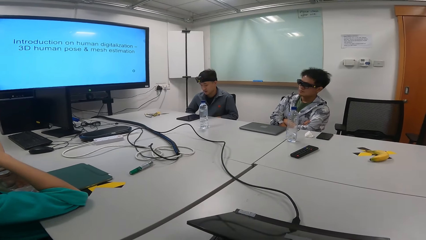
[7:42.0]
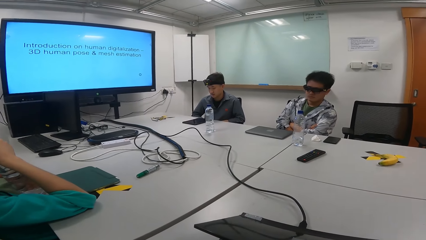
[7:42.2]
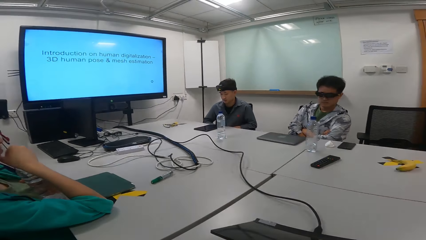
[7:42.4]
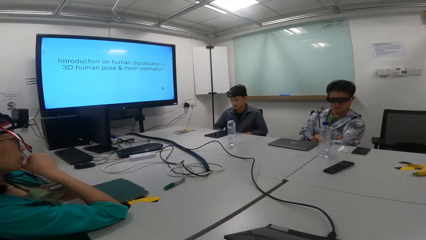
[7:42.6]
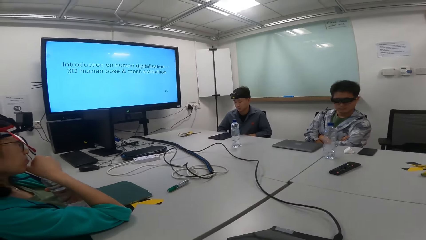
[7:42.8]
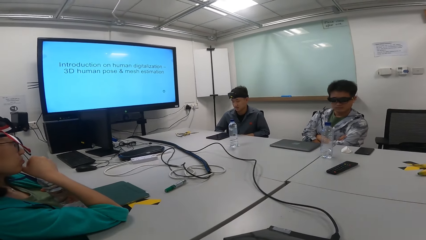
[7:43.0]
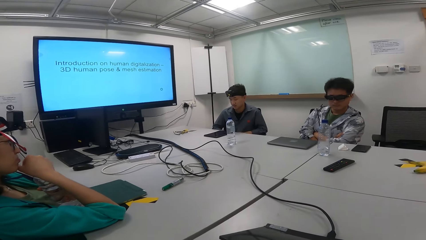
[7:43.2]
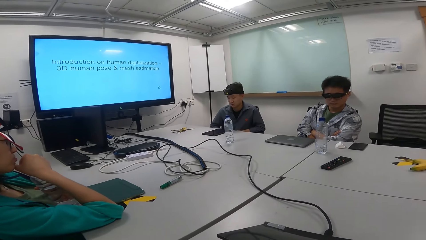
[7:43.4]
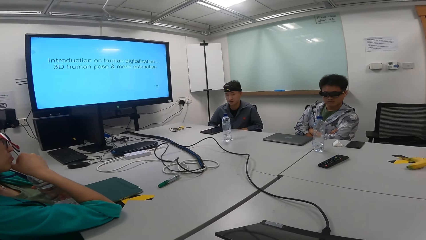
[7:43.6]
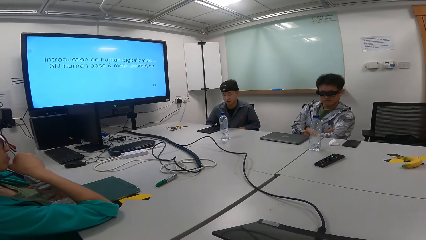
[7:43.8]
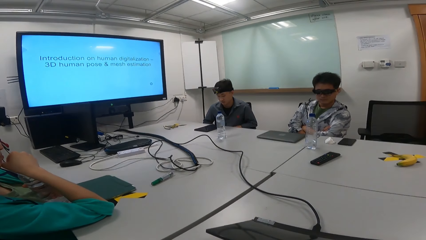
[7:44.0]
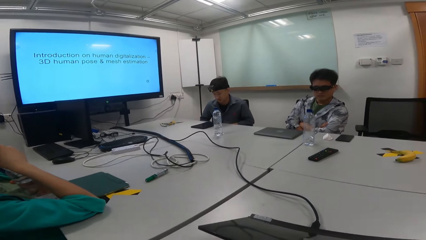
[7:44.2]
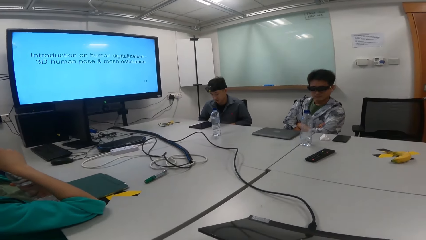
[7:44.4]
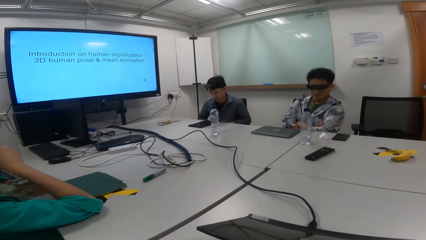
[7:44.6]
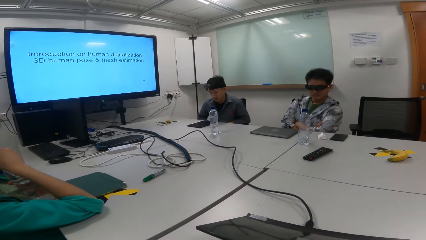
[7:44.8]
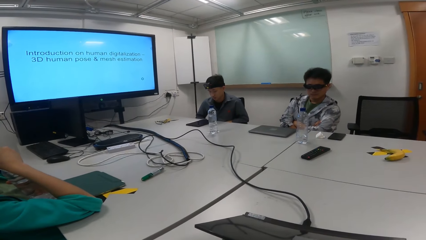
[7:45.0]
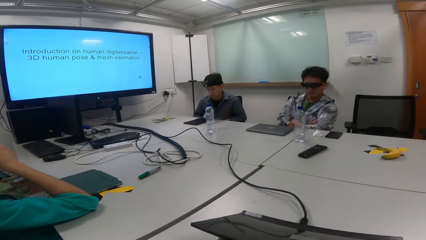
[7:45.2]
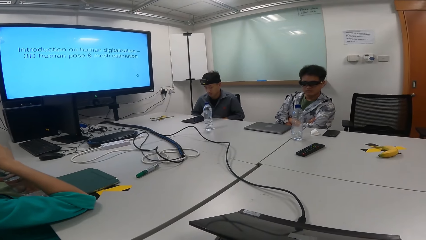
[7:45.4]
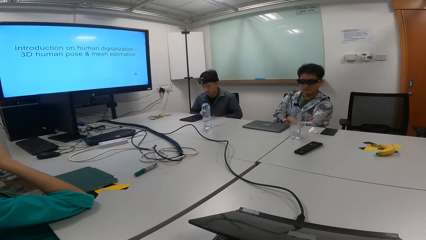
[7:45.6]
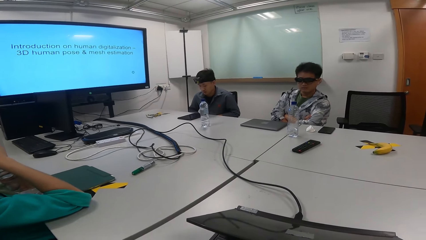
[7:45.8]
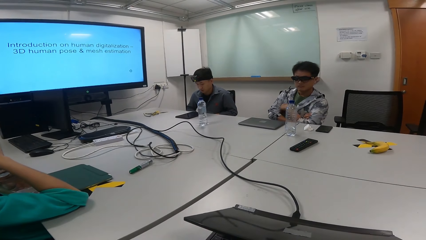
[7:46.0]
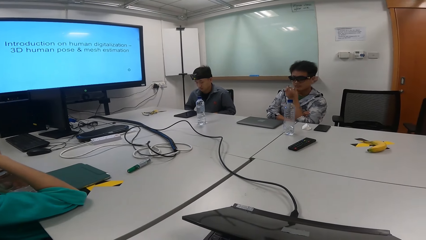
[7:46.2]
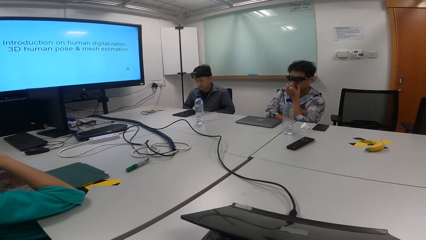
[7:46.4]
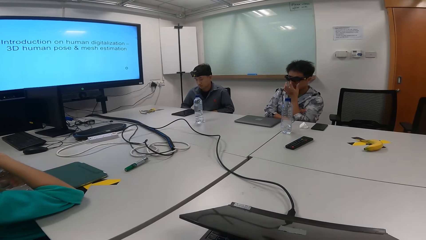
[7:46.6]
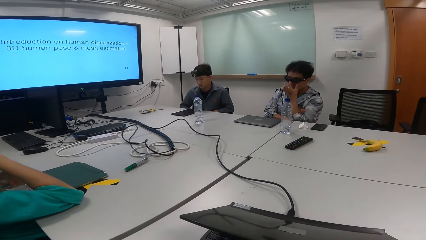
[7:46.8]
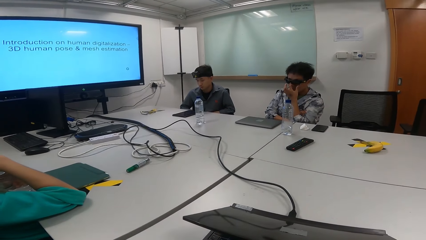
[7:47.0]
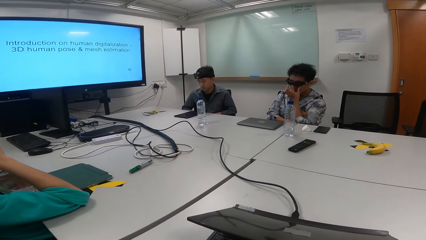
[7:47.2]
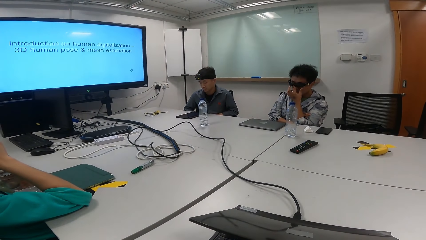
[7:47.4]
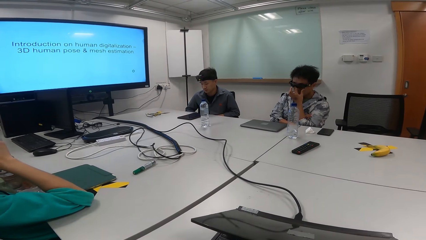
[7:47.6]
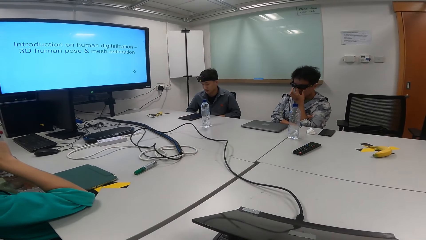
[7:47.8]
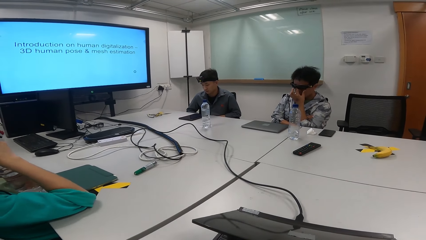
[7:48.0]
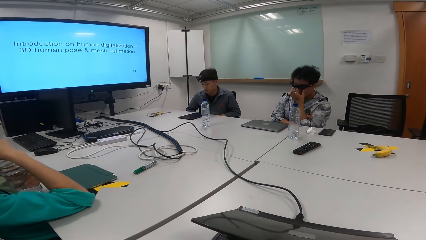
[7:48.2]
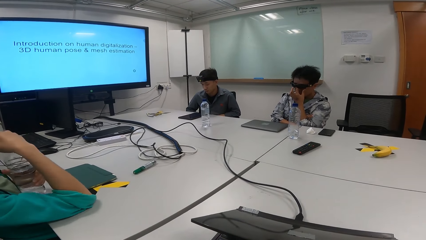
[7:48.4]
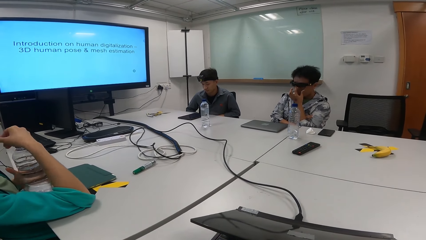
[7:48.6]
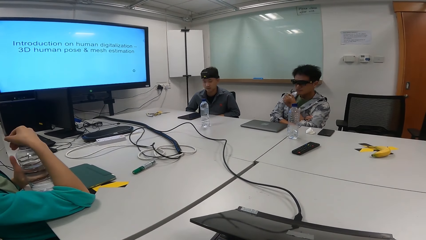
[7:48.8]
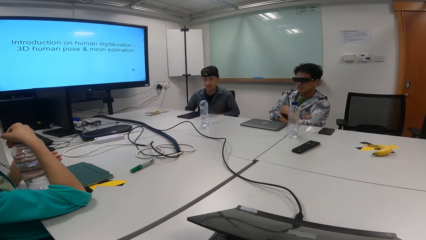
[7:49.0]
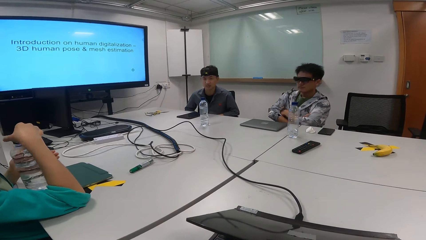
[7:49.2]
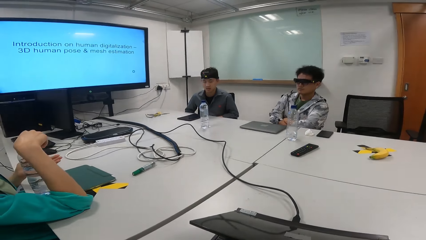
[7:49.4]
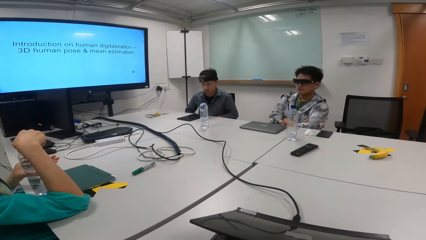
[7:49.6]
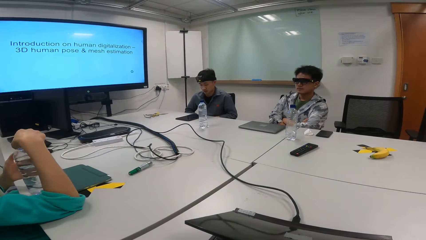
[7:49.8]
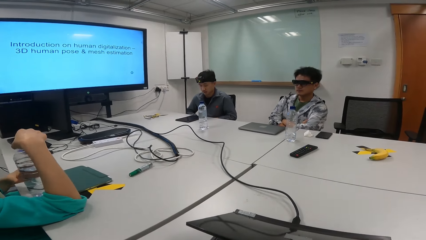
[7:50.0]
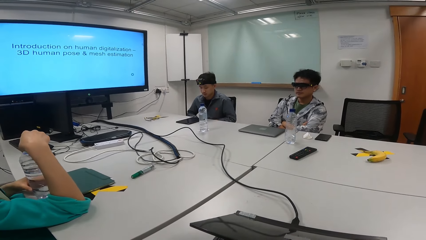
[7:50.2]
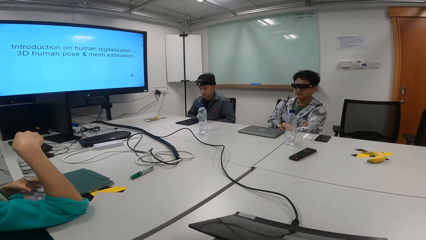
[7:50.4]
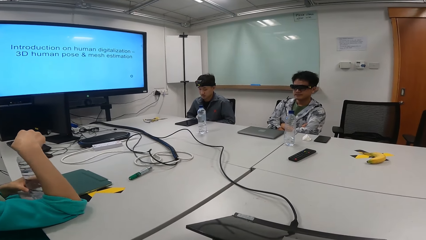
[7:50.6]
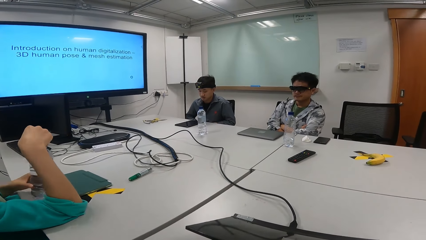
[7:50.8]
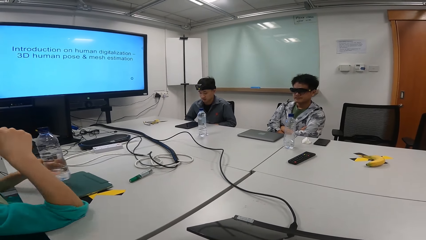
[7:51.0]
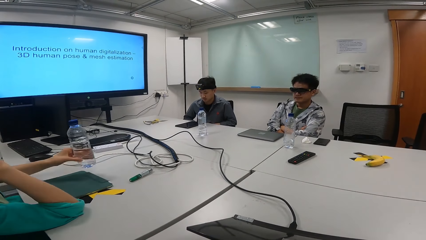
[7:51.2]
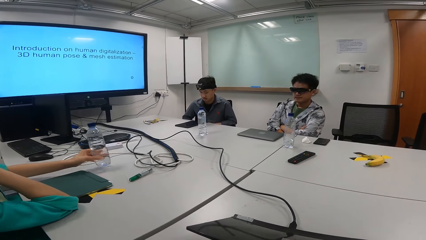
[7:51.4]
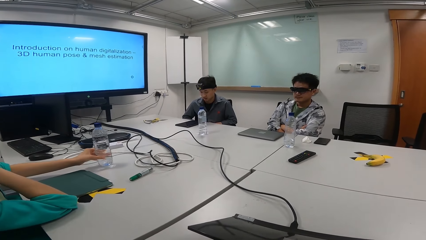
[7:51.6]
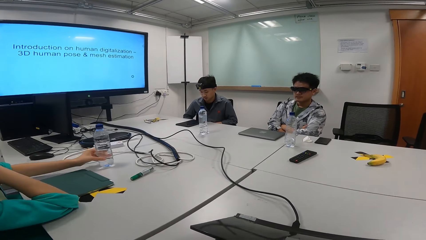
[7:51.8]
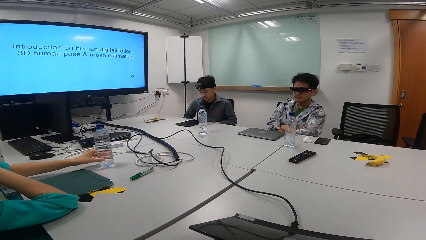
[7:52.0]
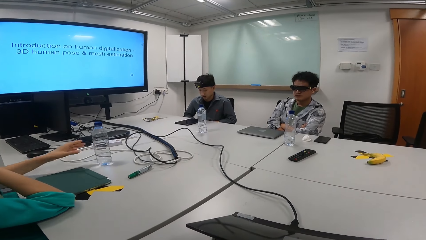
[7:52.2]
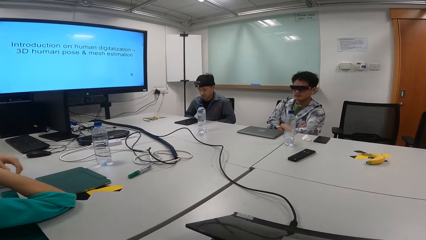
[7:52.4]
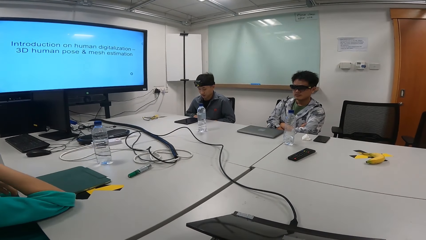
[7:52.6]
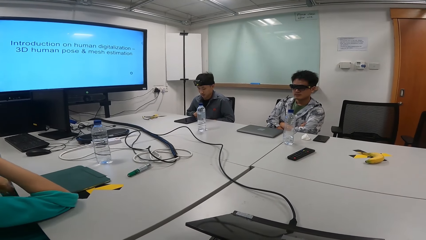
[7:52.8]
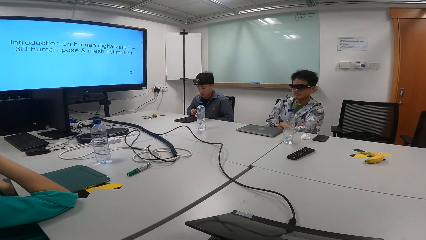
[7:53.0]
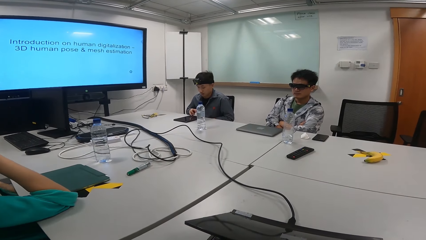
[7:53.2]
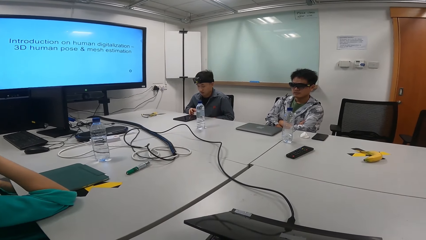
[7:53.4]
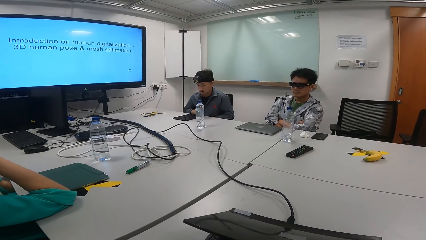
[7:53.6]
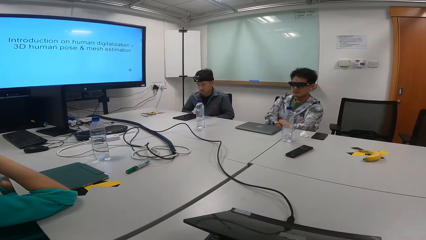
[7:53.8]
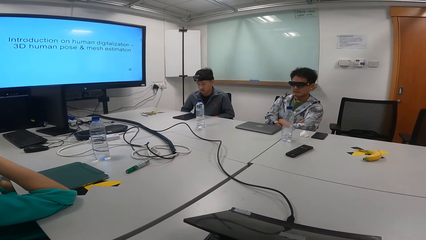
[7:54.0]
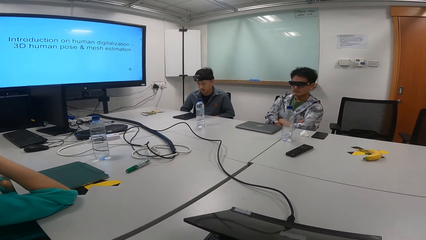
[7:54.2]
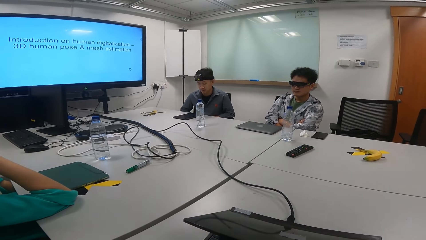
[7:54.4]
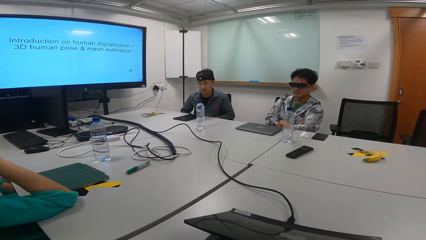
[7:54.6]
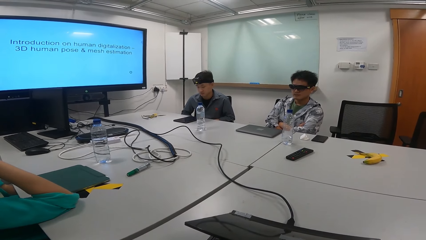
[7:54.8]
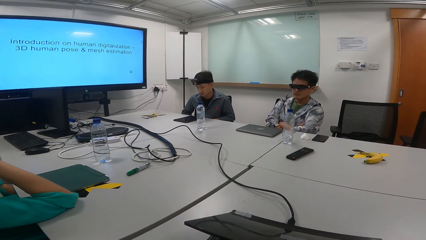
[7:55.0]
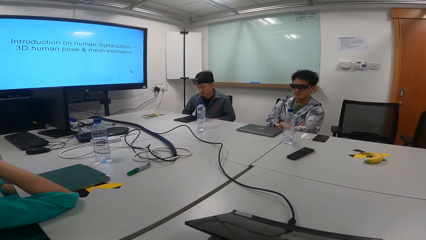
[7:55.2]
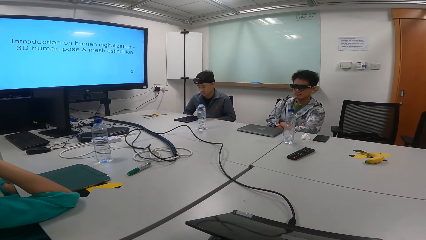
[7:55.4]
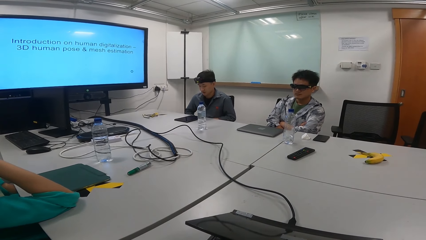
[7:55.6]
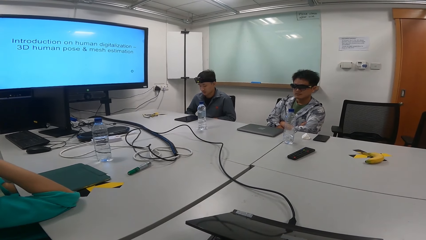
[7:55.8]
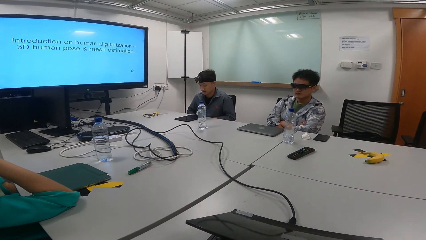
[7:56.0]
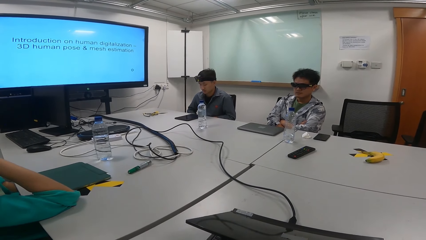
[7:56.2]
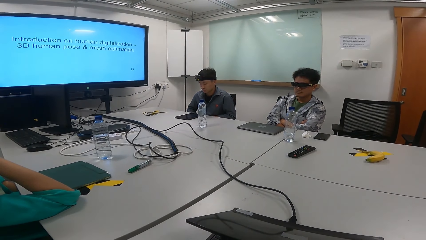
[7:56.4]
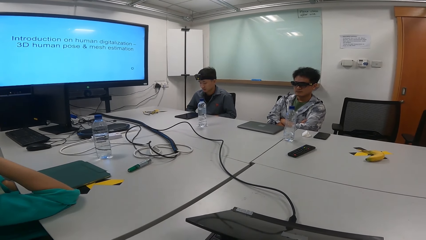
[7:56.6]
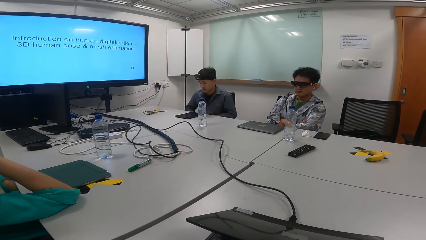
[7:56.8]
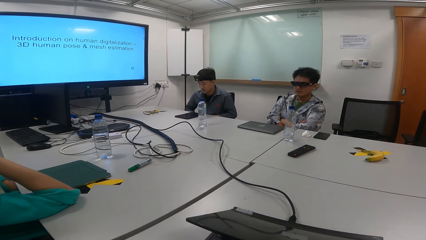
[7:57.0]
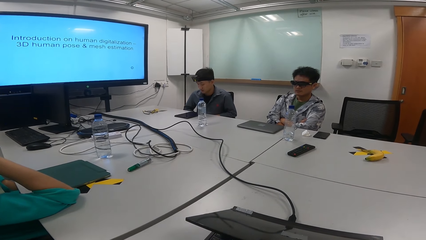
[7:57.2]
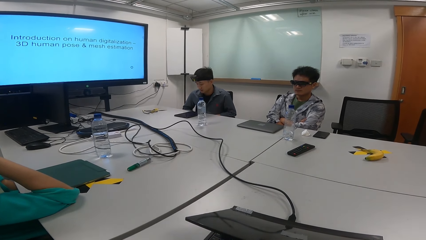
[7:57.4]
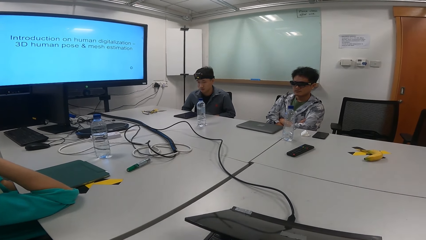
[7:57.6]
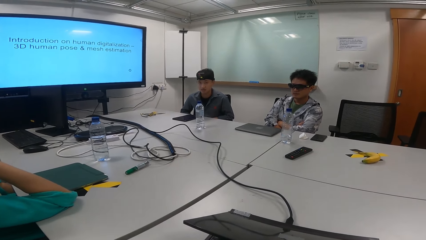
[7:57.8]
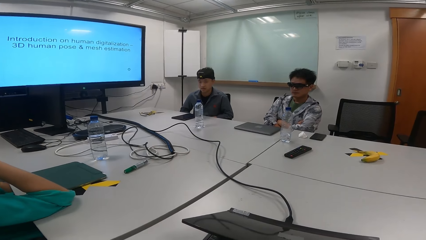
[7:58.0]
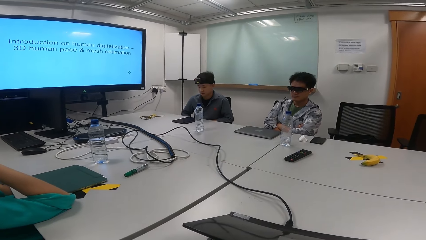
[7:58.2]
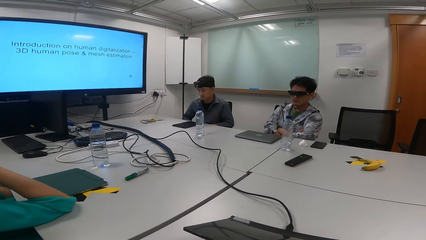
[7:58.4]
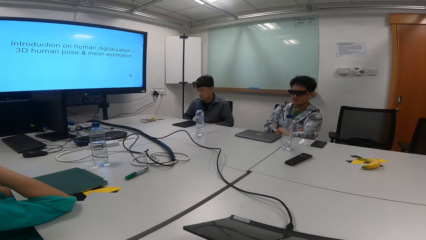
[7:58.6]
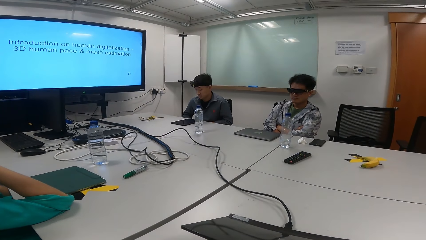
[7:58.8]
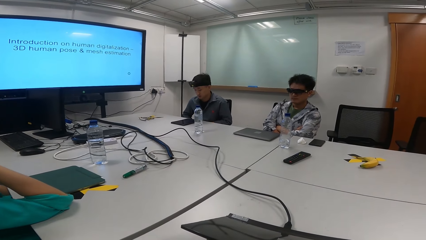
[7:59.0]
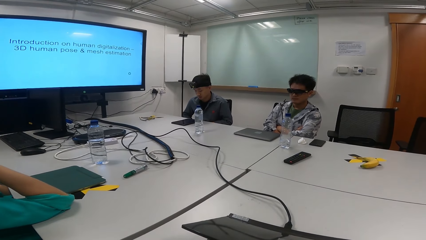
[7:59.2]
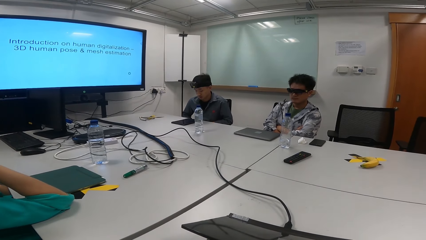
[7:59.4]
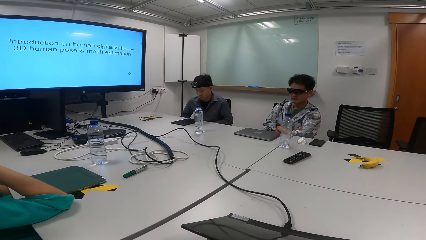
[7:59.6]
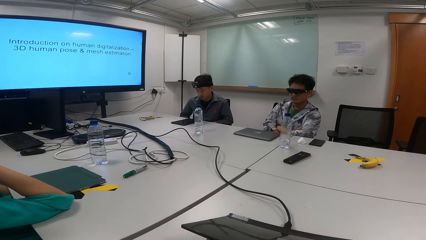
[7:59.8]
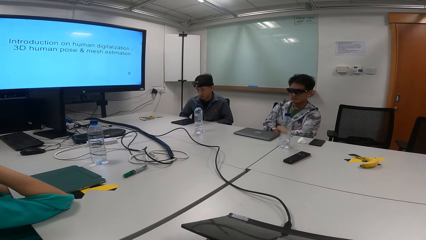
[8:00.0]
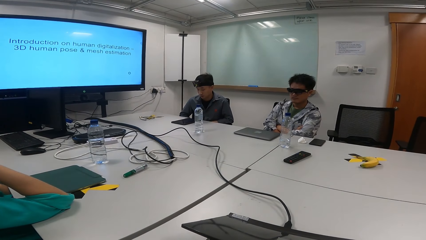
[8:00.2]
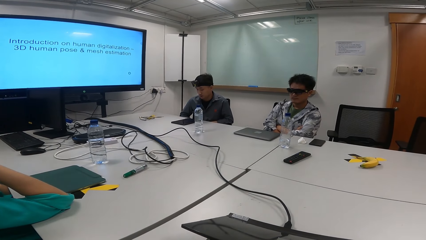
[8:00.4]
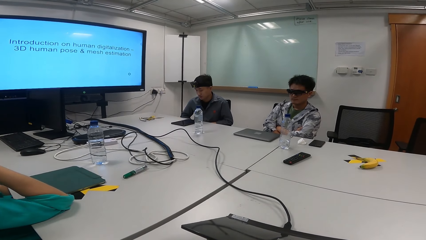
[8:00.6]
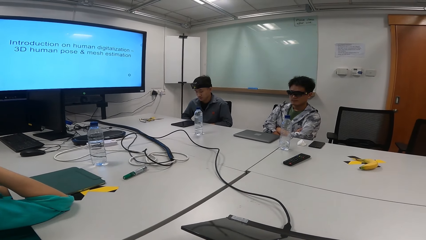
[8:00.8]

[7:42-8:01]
A man touches the face. A person passes the bottle to the left hand and places the bottle on the table. Another man touches the phone.
